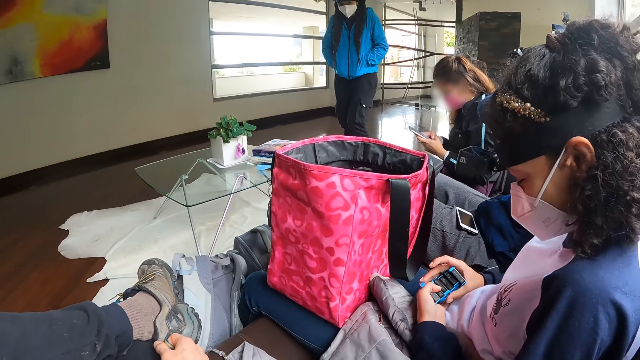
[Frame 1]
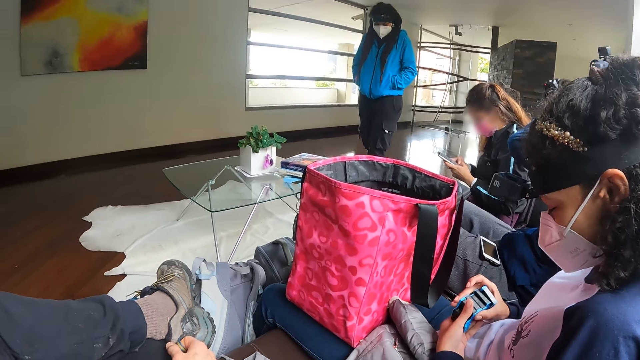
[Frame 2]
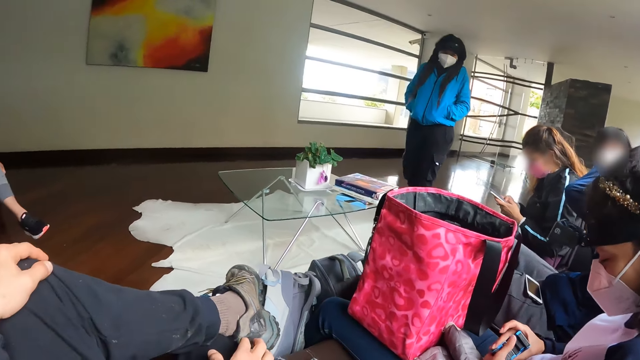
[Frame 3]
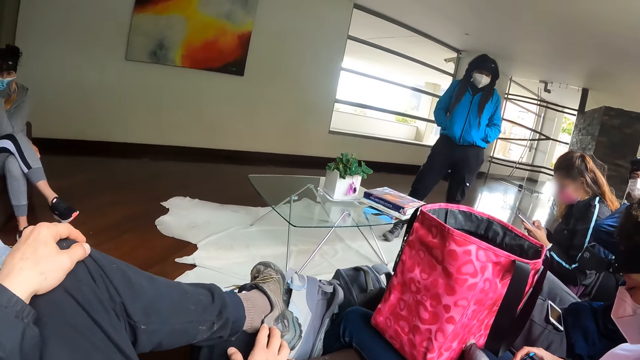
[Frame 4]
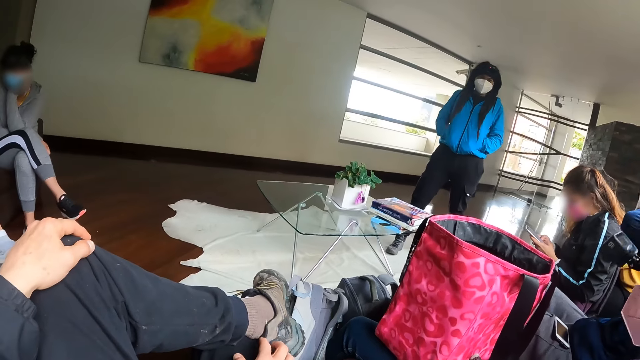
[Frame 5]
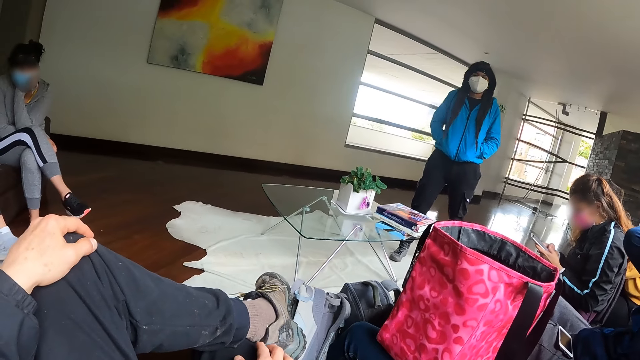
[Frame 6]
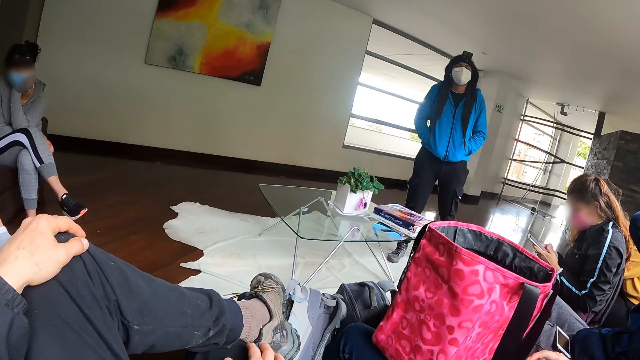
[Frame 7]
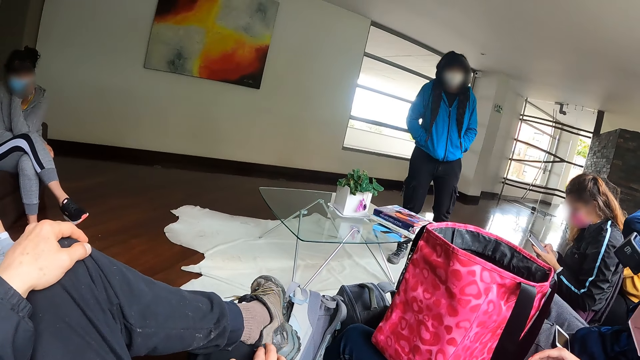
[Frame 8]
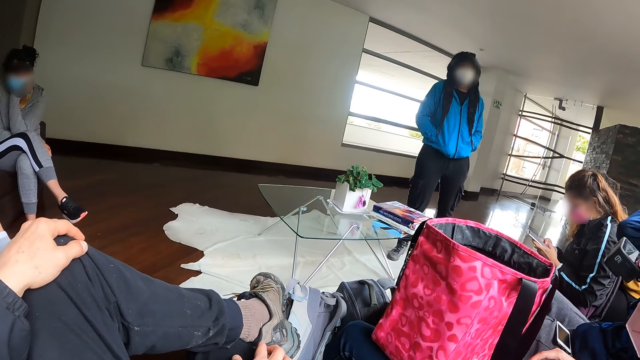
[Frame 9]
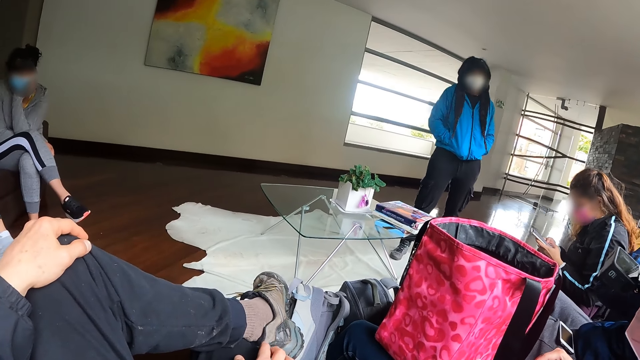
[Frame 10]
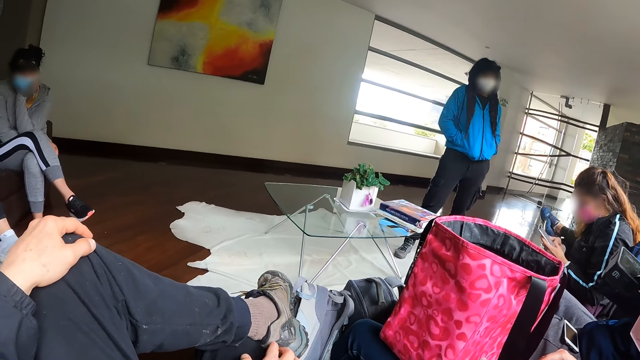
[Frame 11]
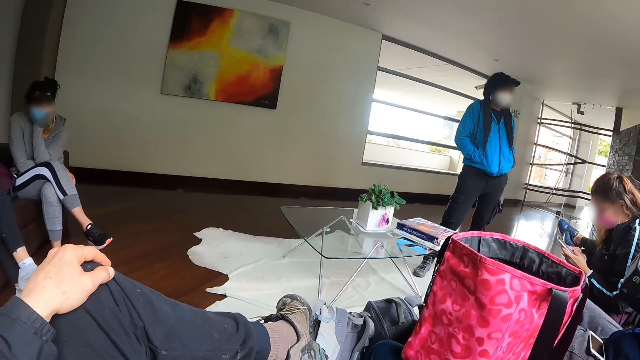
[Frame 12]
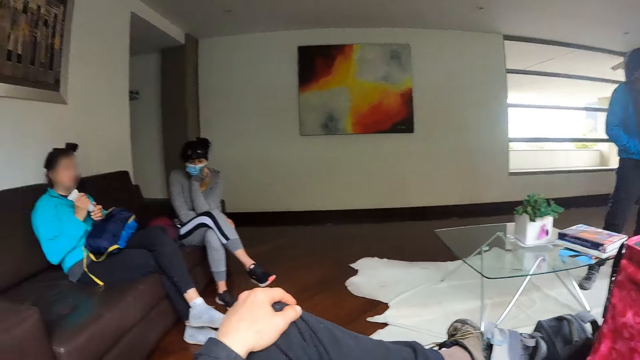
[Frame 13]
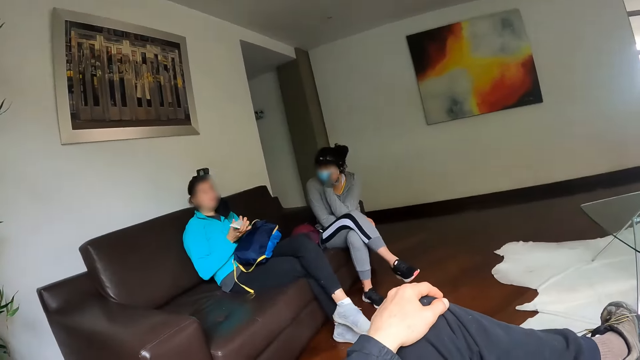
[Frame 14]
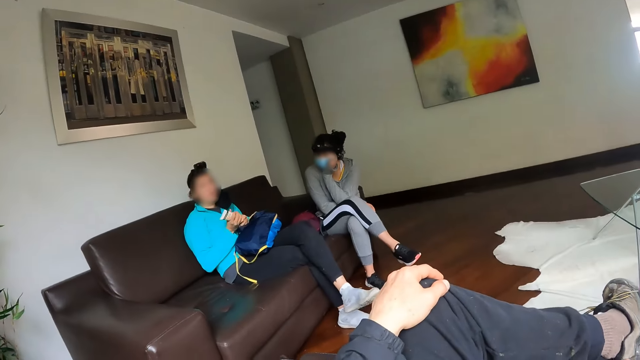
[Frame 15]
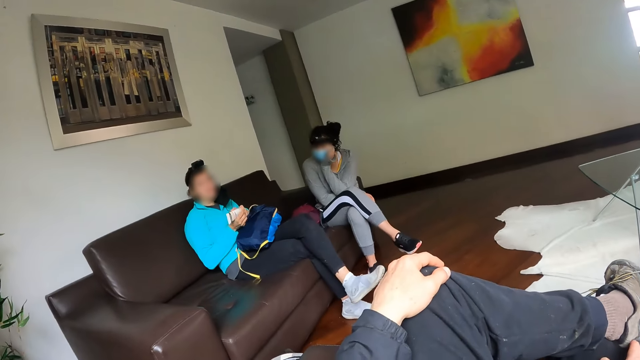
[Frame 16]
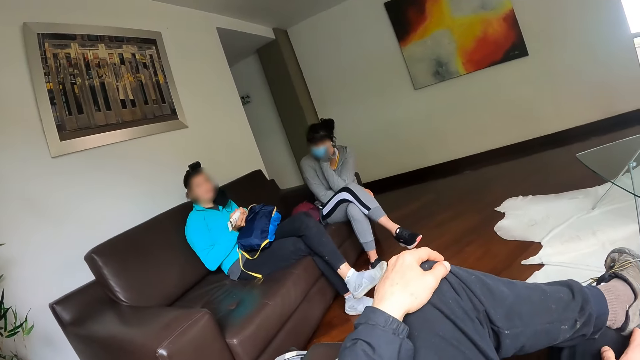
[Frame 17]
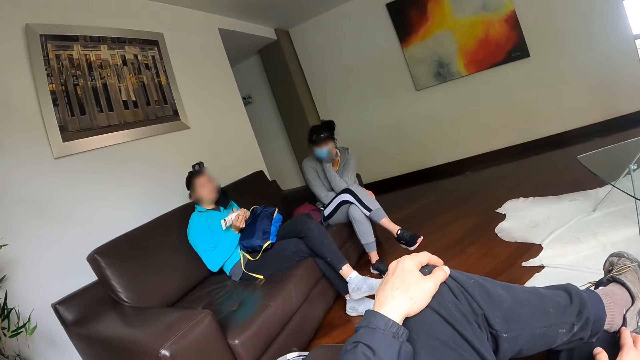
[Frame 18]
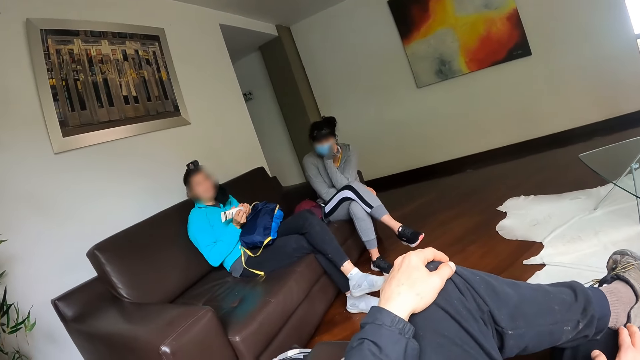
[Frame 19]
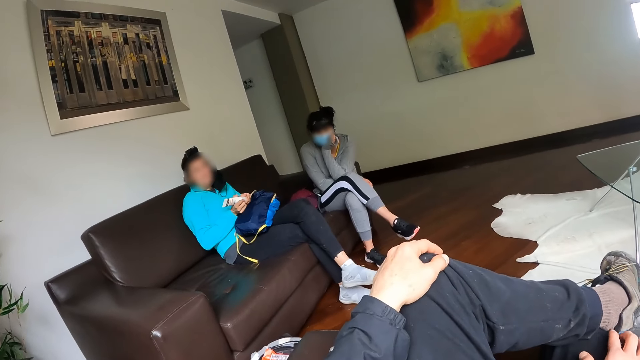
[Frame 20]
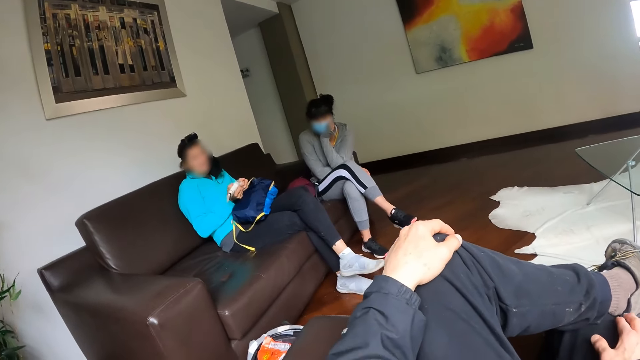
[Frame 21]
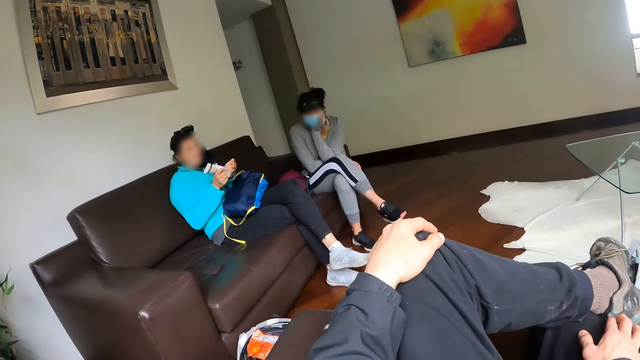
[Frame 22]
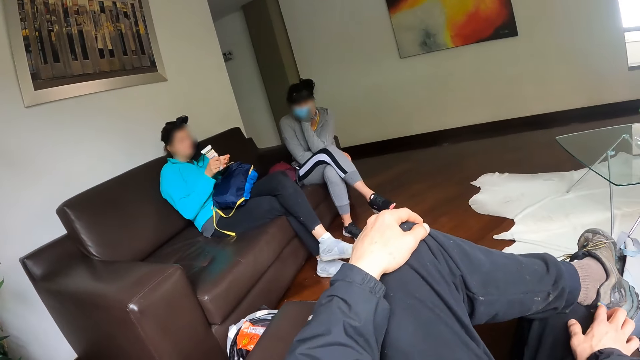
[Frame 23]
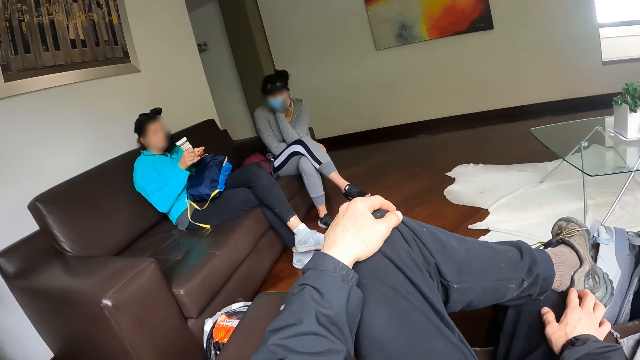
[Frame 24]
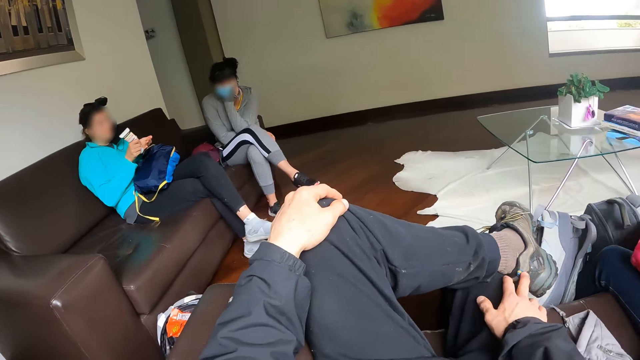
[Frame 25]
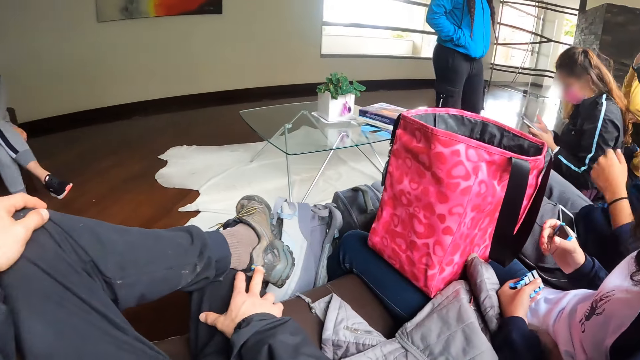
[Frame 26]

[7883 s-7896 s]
The camera wearer interacts with the group of people in the living room. A woman opens a cream tube with both hands. She presses the cream from the cream tube in her right hand on her left hand.

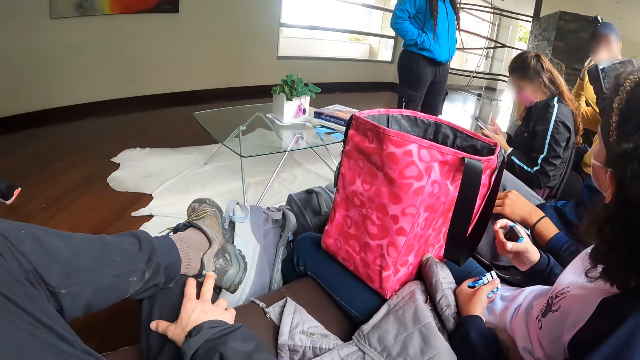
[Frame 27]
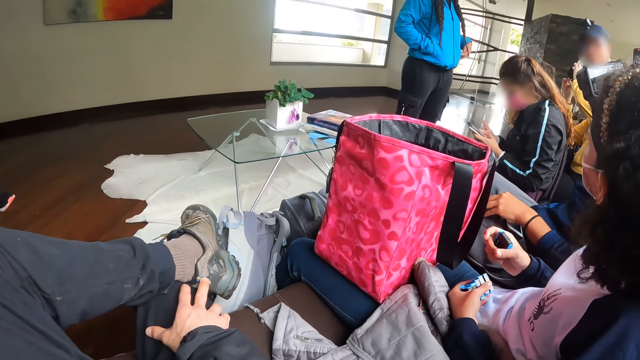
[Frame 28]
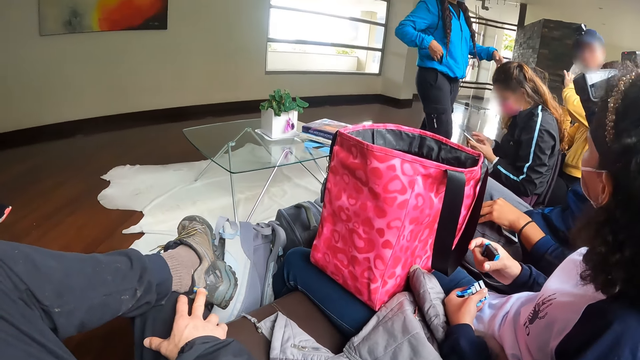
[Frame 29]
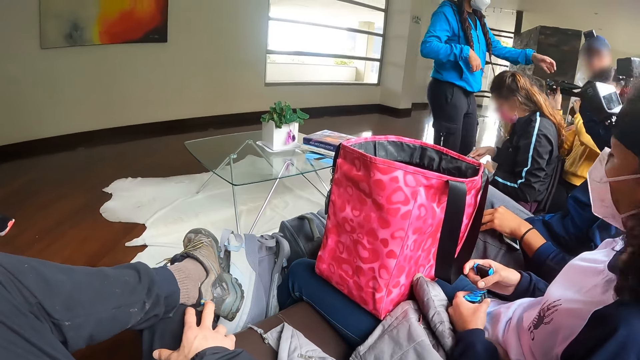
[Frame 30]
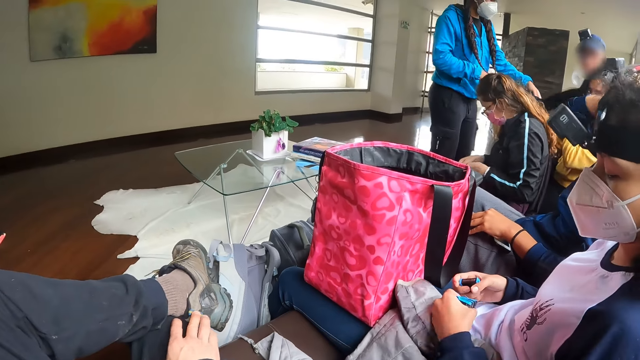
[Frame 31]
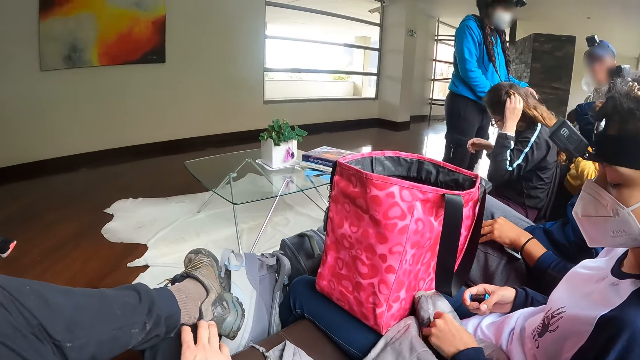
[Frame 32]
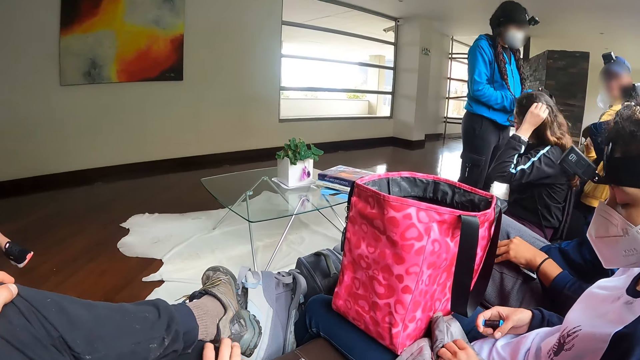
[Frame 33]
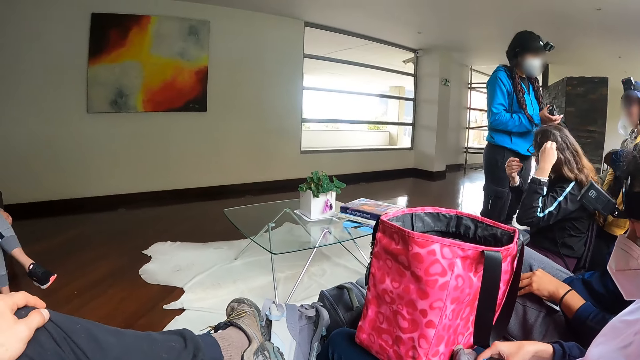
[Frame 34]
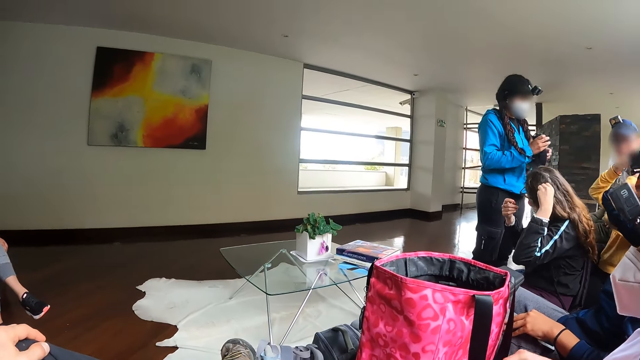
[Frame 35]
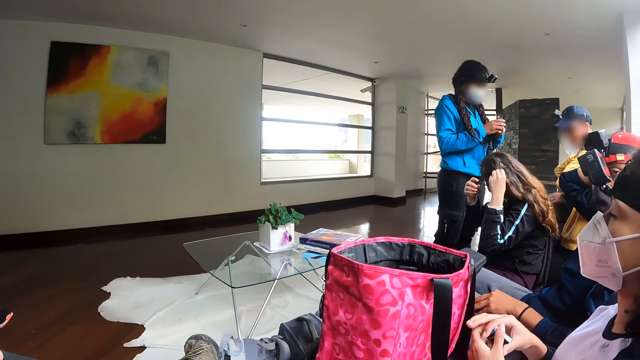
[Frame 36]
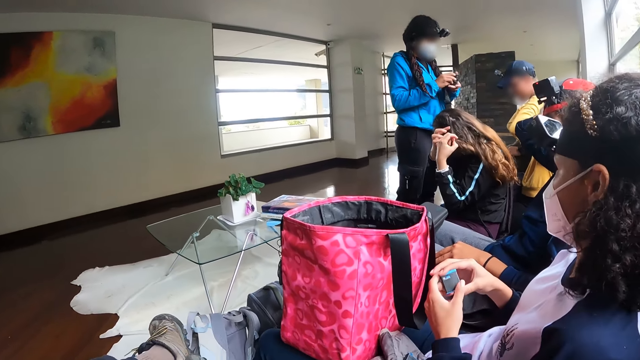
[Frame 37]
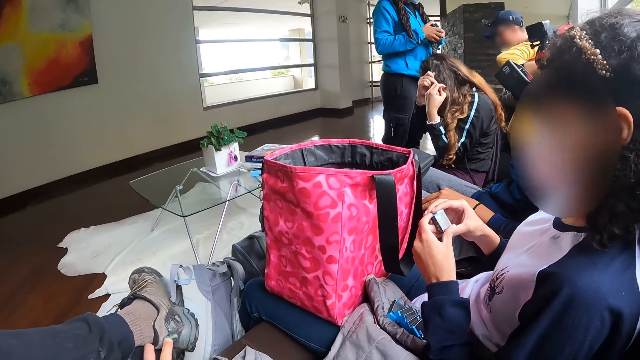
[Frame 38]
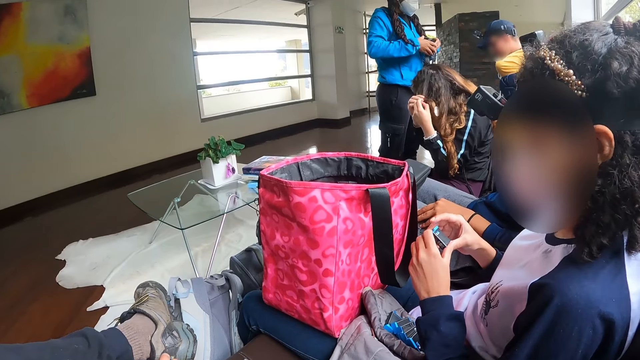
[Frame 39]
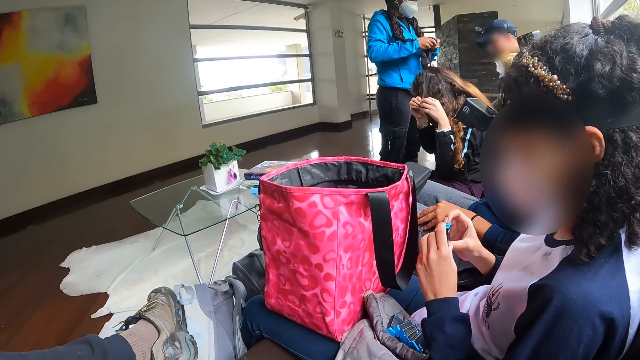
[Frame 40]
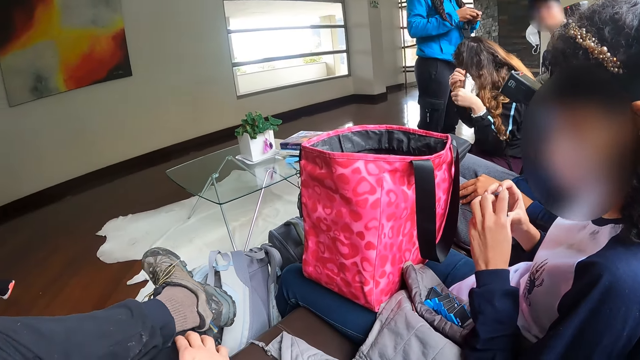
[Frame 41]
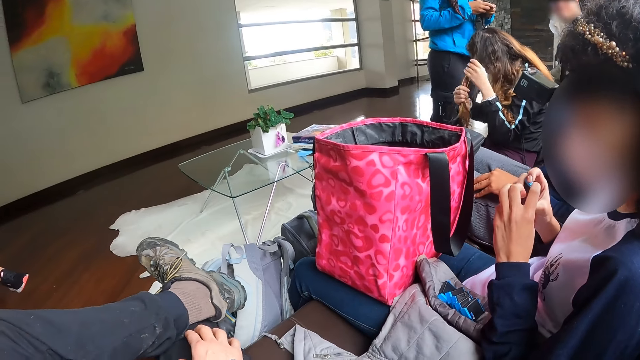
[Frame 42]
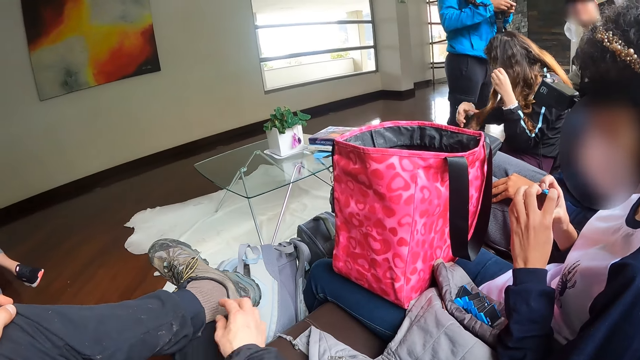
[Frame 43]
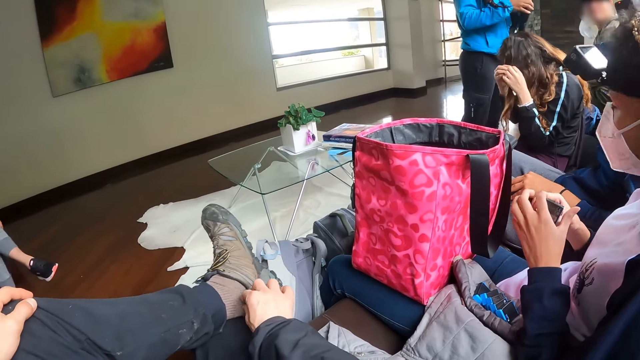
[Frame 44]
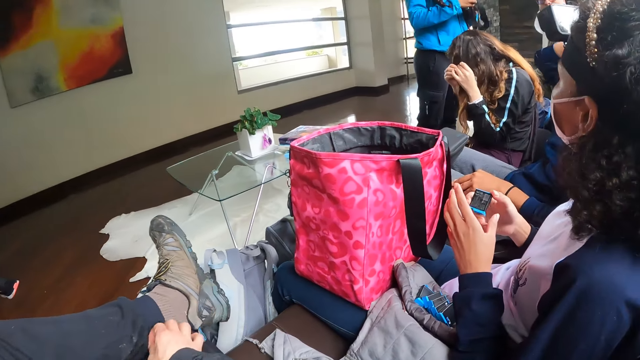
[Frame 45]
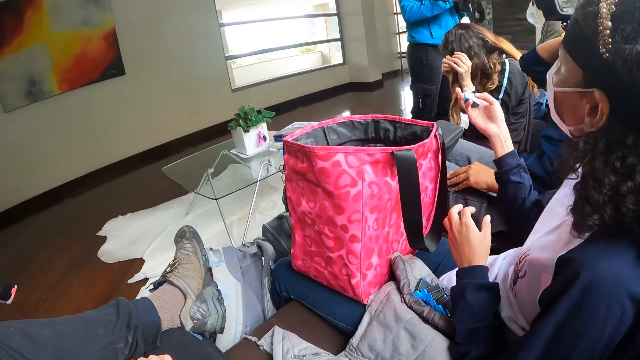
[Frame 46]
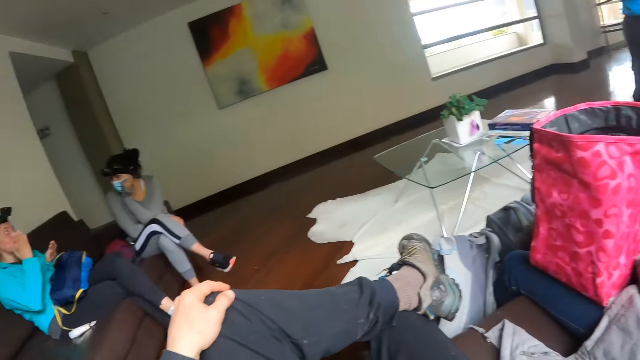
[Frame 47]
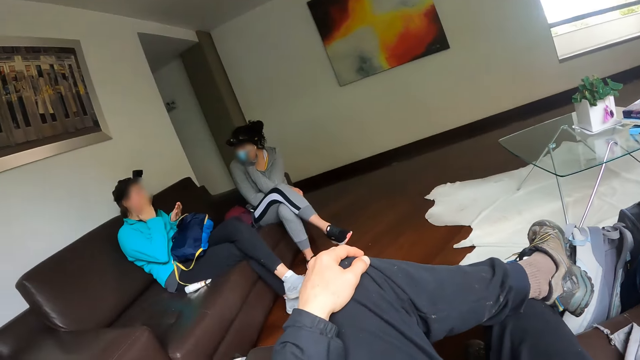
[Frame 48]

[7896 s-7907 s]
The woman takes a camera and headgear from the right hand of another woman with both hands. A third woman places the set of batteries in her left hand on her laps. A fourth woman strokes her hair with both hands. The first woman examines the camera with both hands. The third woman holds a battery with both hands.
